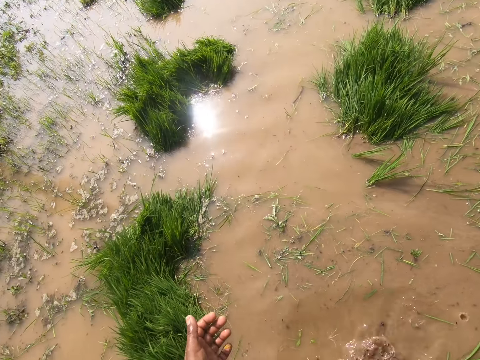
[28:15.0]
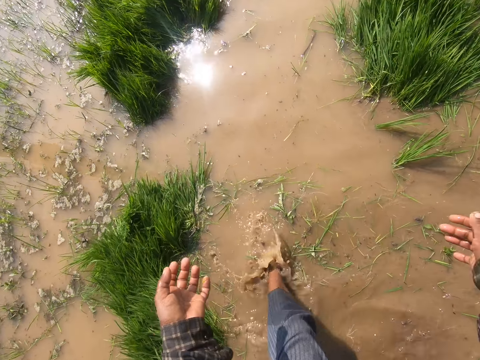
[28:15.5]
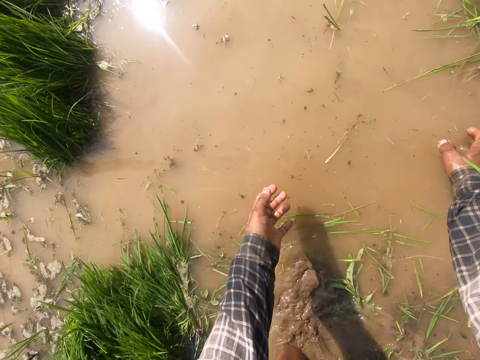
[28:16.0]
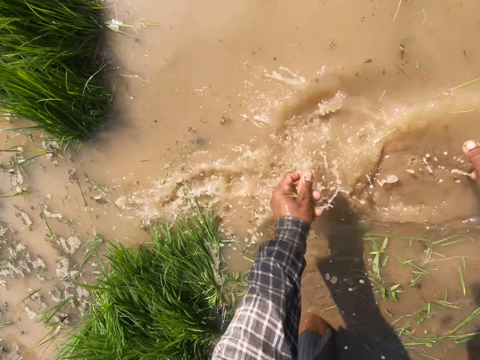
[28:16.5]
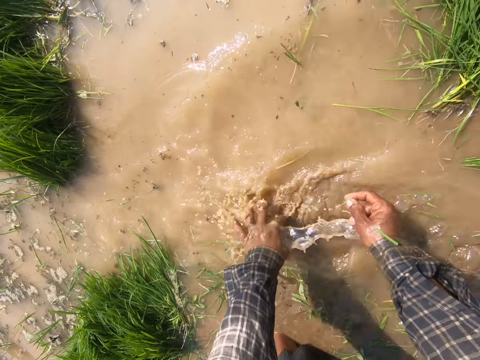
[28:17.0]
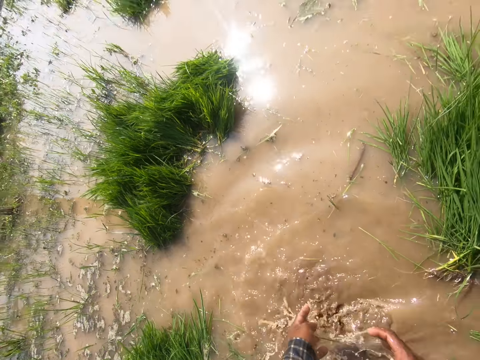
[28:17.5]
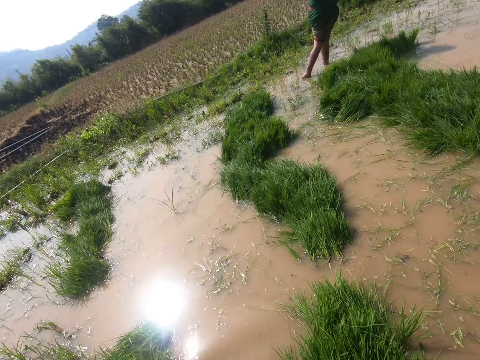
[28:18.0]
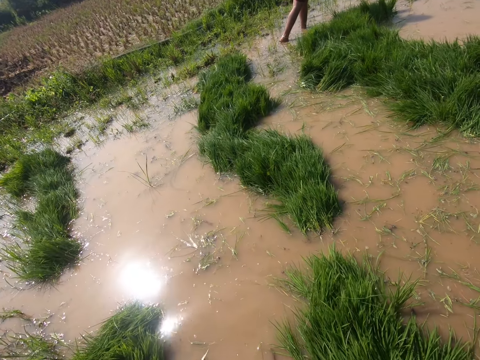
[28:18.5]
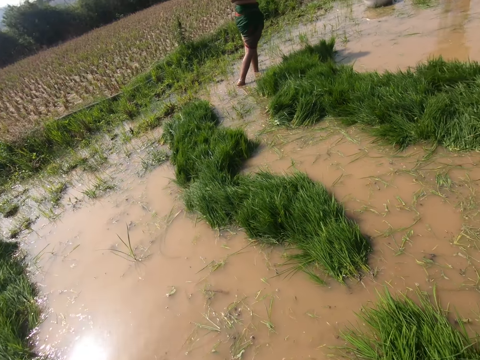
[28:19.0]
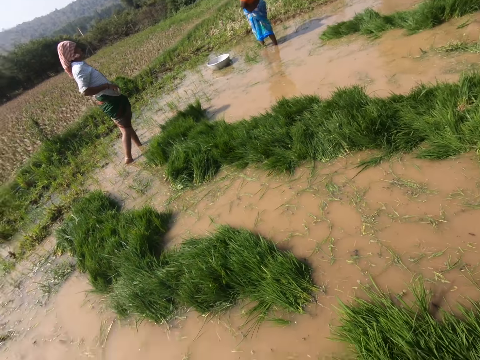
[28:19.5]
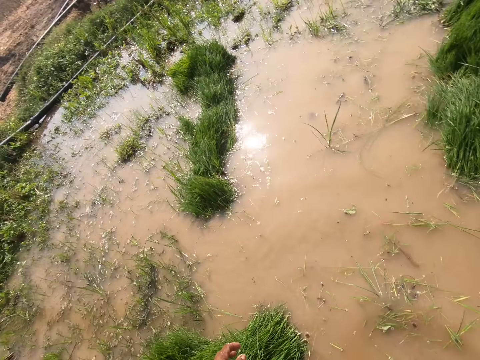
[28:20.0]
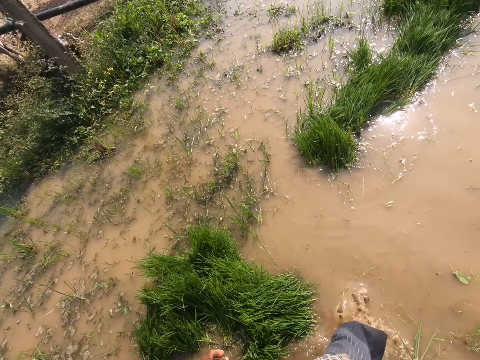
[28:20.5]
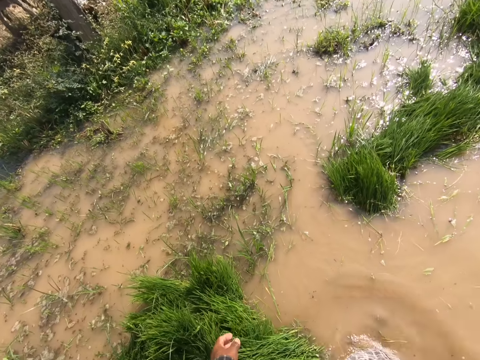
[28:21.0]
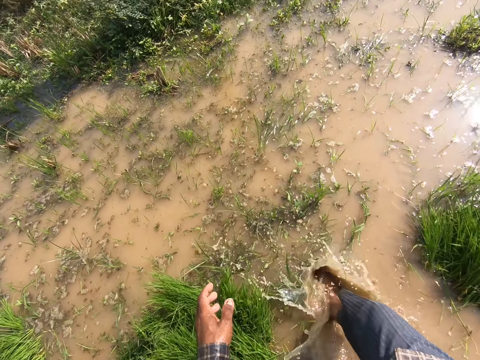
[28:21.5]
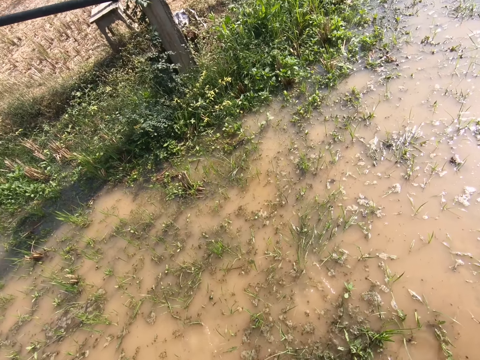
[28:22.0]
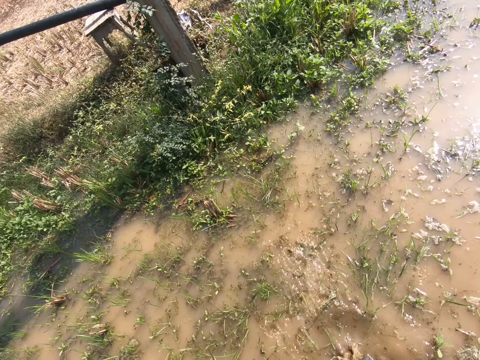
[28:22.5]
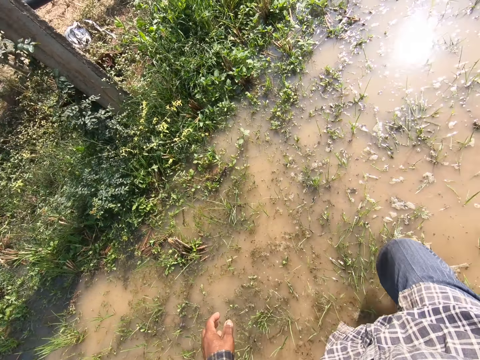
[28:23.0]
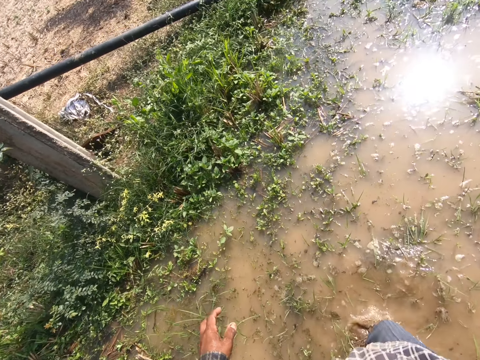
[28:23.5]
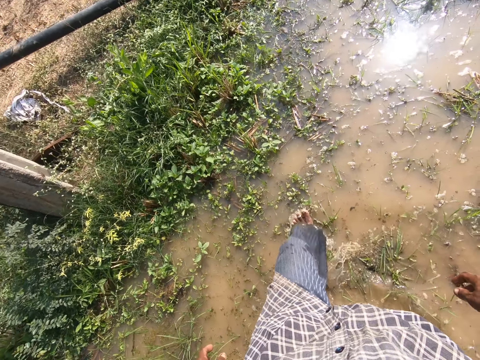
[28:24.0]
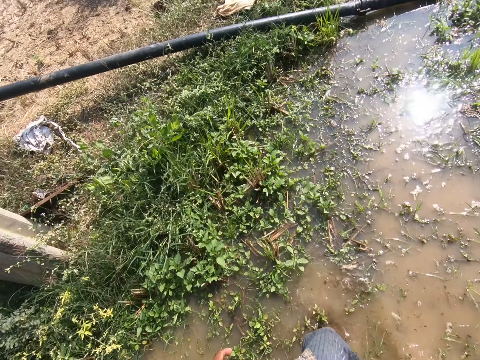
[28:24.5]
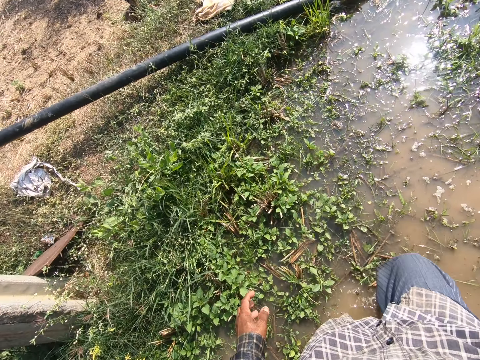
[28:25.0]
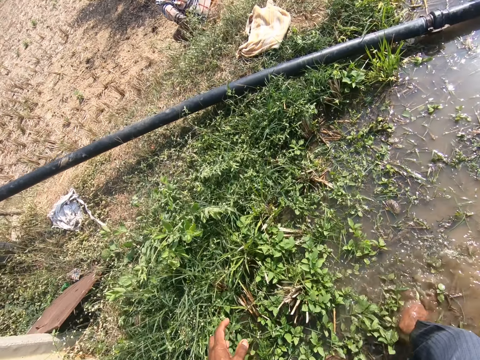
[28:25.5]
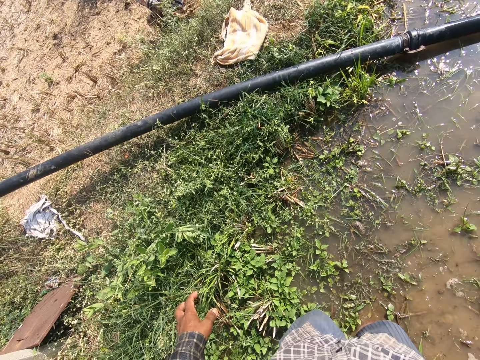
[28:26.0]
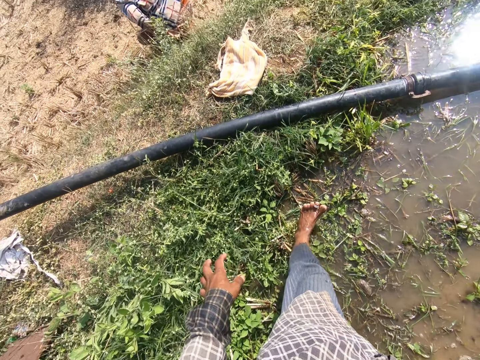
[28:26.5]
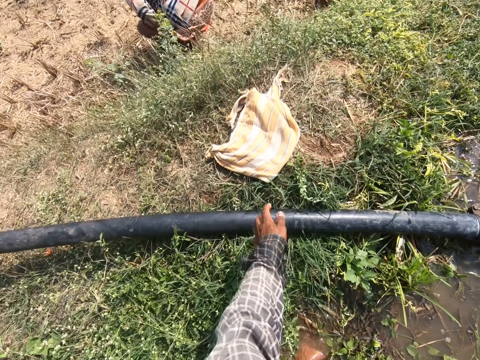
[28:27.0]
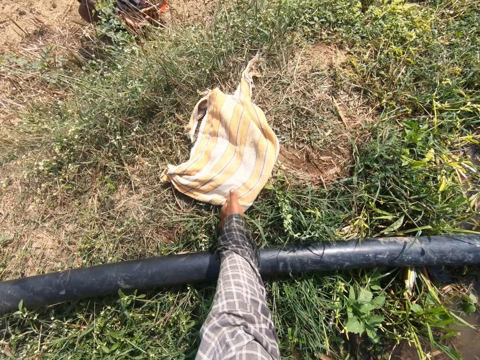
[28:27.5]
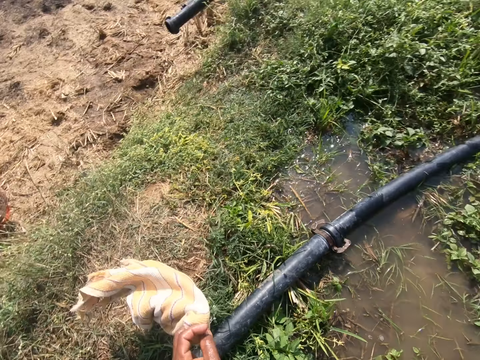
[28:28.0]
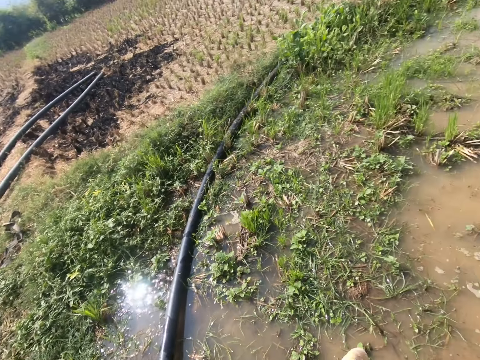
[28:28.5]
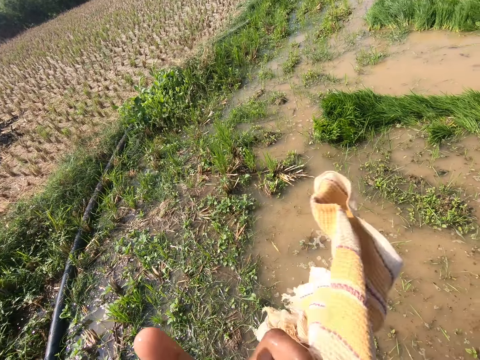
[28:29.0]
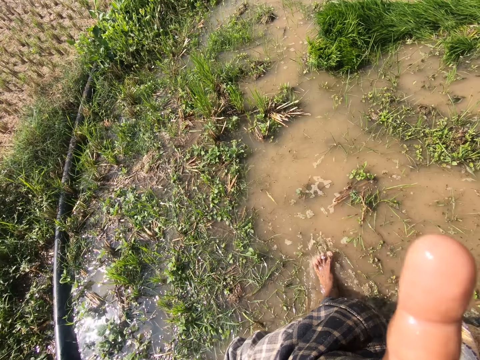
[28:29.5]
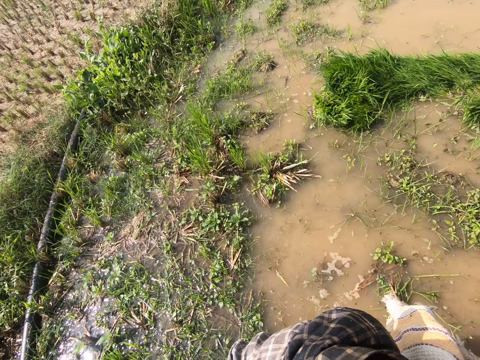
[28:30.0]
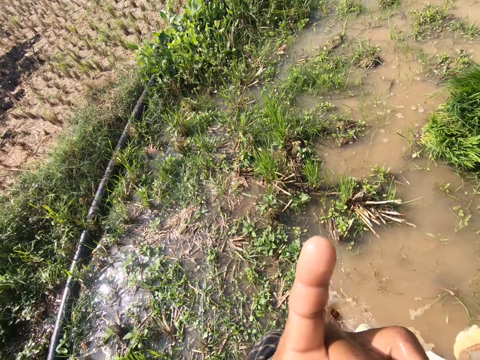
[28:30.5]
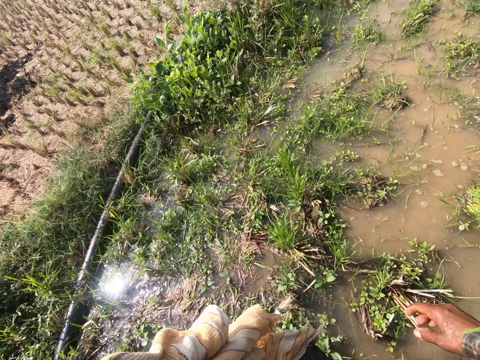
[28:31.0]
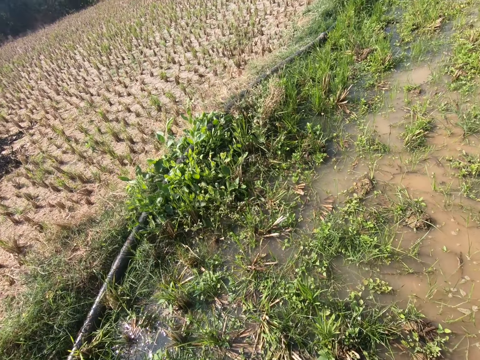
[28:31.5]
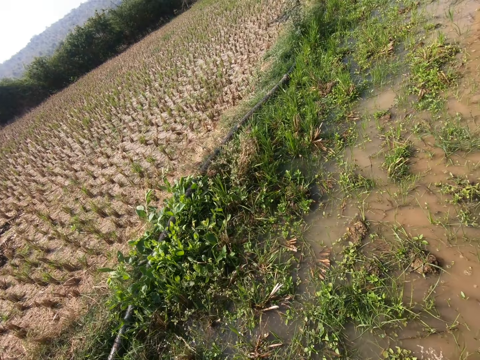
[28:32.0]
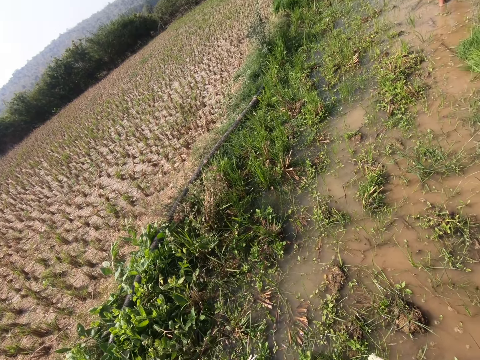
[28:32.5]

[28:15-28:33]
The camera wearer washes the hands in the water. They walk in water. They talk to a person. They pick up a cloth from the ground. They walk in water.

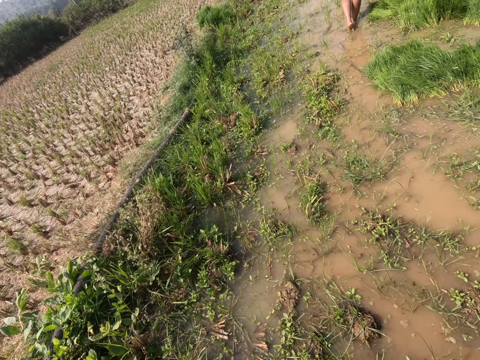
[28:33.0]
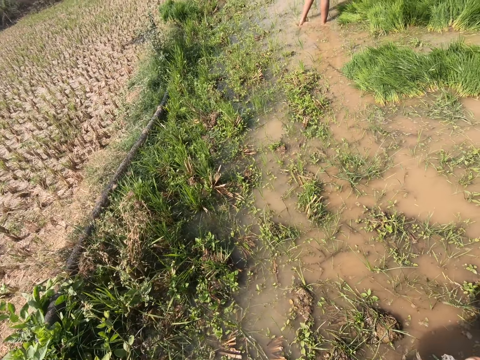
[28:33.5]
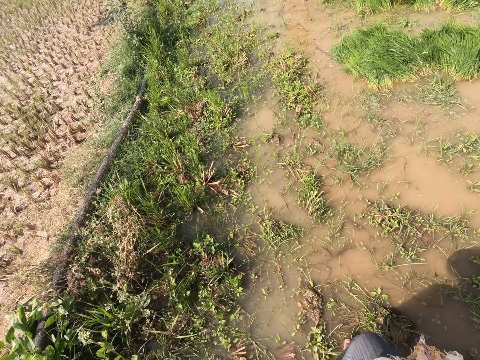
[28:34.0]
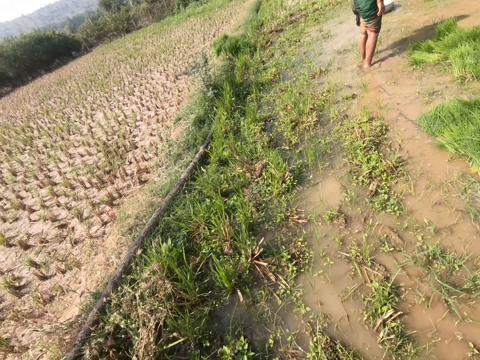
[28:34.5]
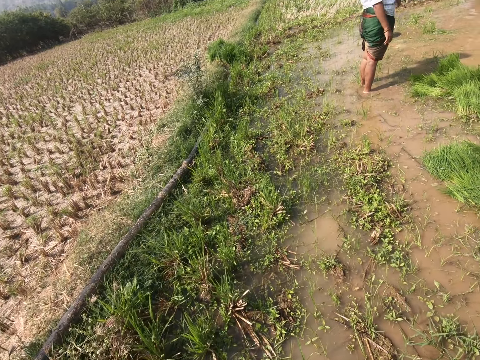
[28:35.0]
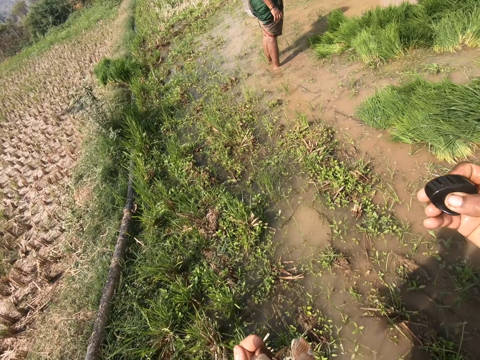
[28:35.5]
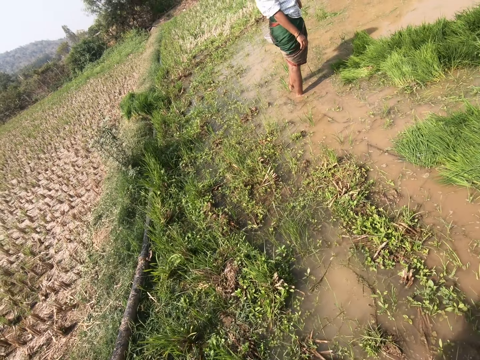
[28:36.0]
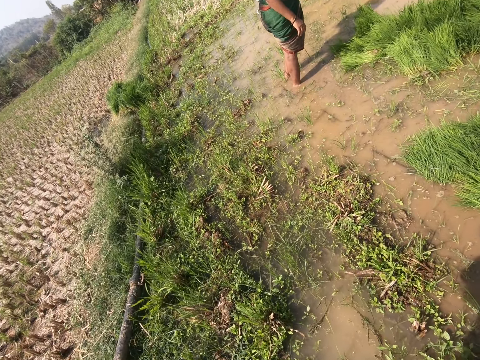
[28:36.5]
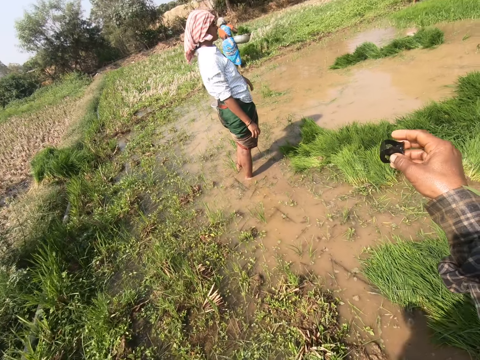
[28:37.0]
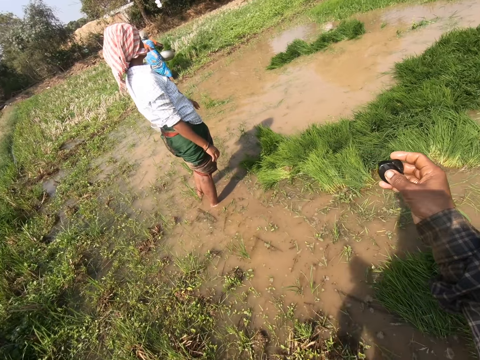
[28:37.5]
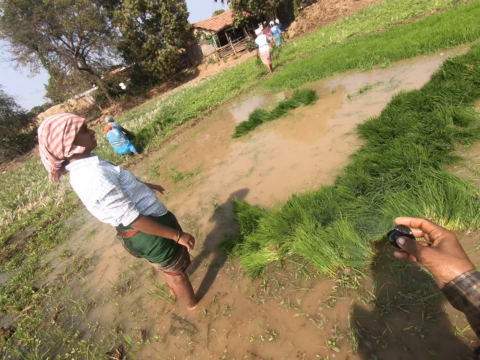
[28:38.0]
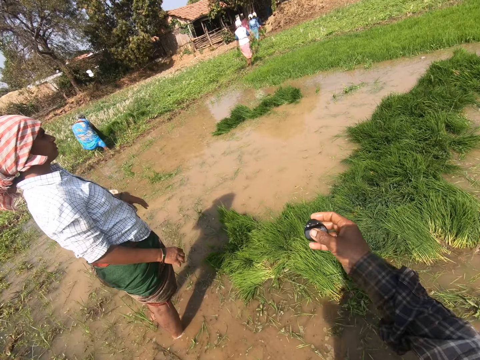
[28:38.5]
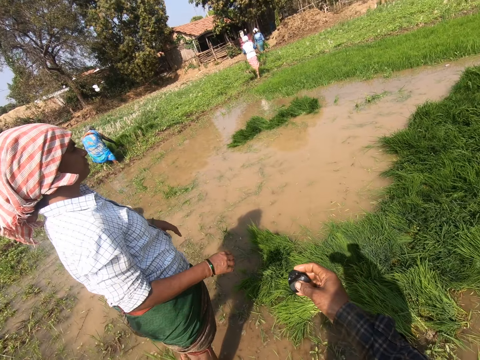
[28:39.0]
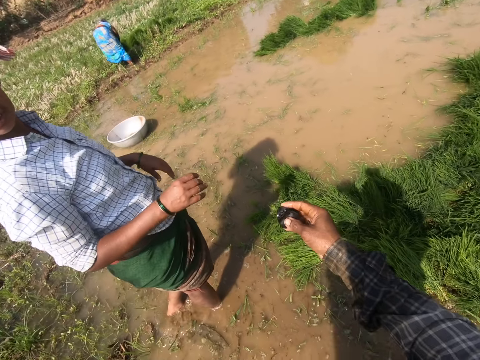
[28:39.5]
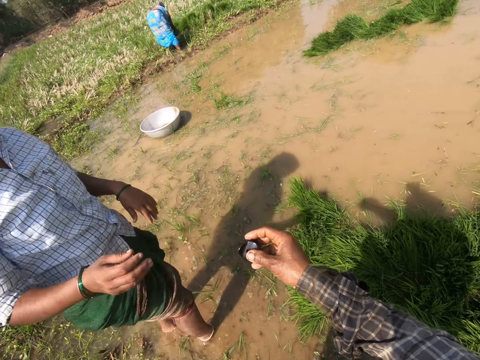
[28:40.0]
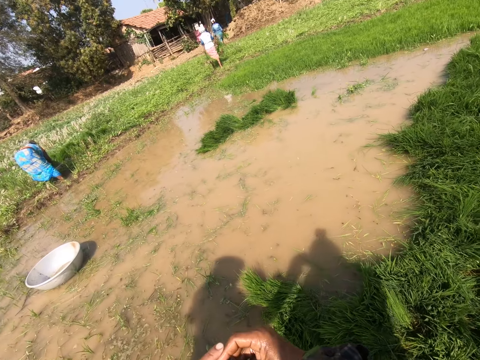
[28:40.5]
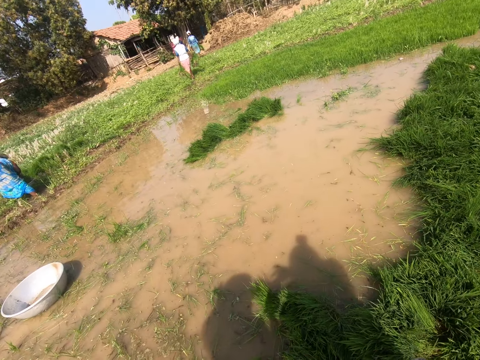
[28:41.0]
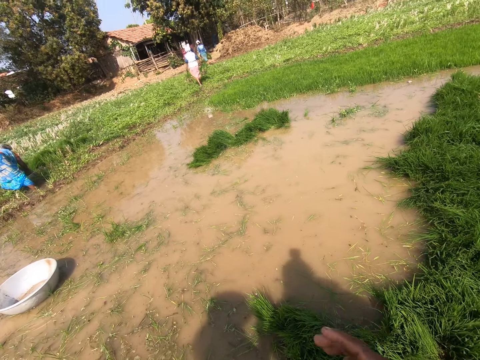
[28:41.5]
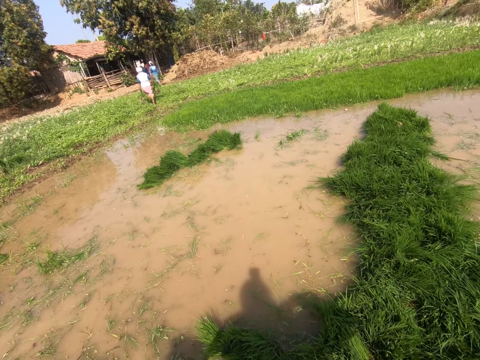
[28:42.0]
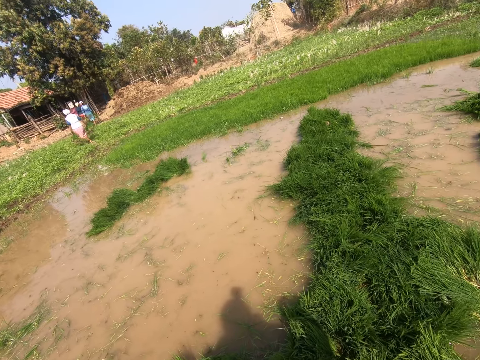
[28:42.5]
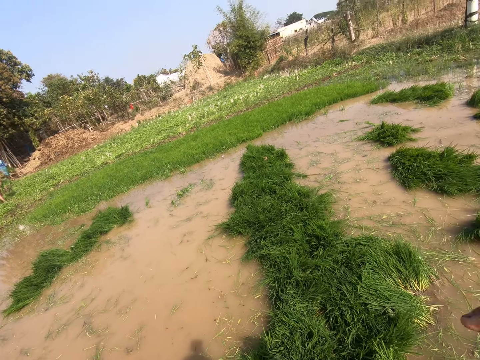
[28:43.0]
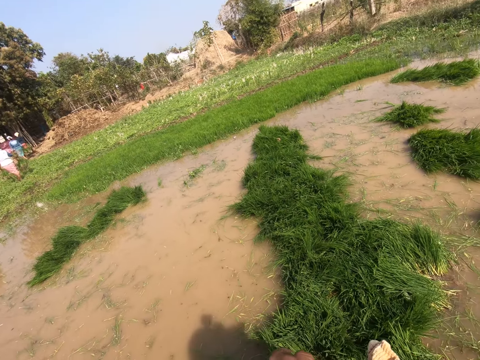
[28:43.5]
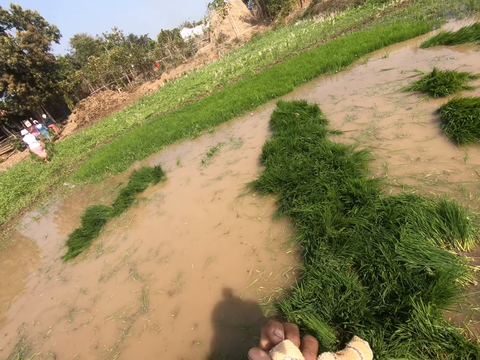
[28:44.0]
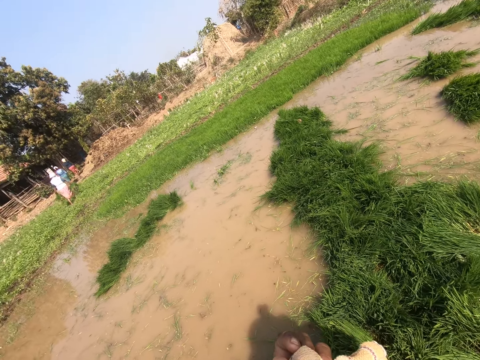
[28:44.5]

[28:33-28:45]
The camera wearer gives the person something. They talk to the person.
